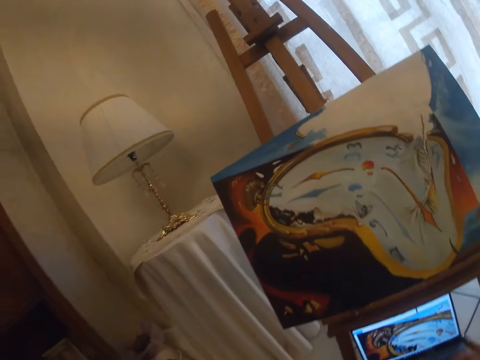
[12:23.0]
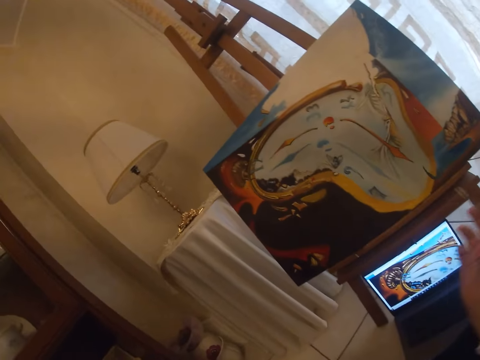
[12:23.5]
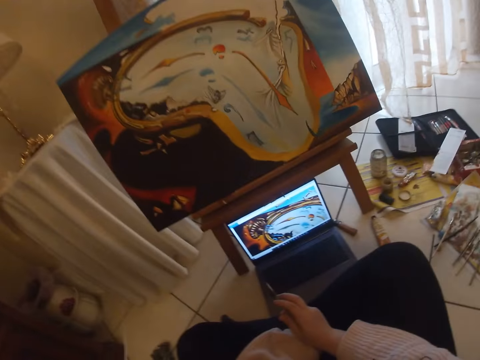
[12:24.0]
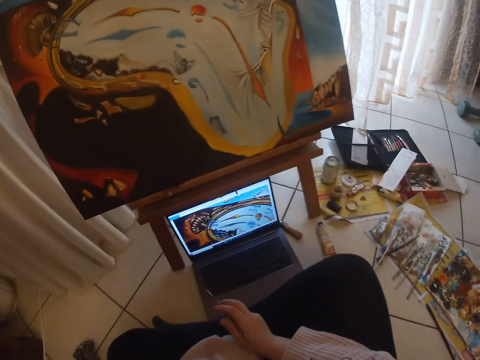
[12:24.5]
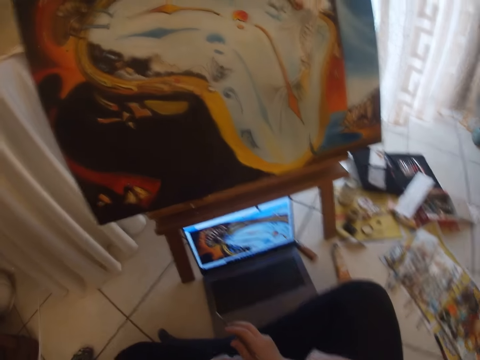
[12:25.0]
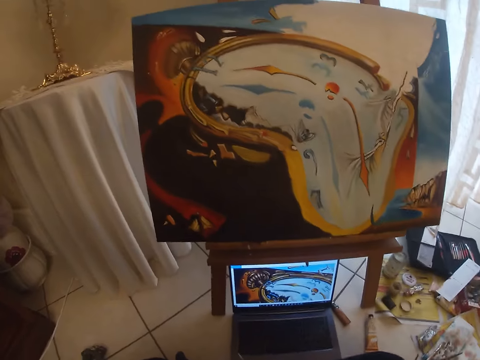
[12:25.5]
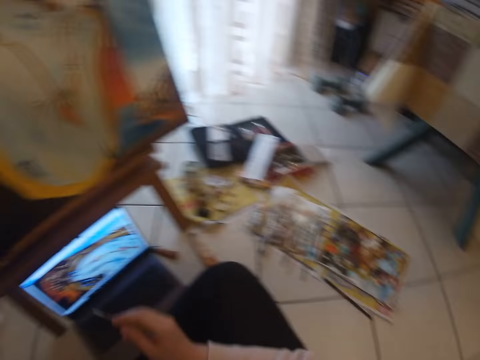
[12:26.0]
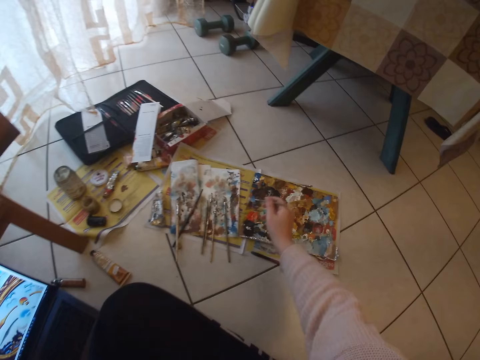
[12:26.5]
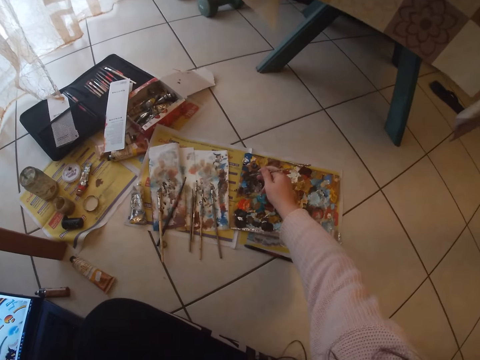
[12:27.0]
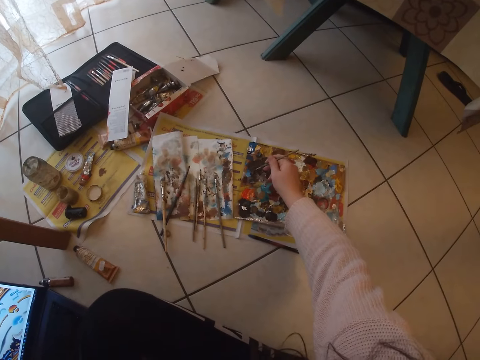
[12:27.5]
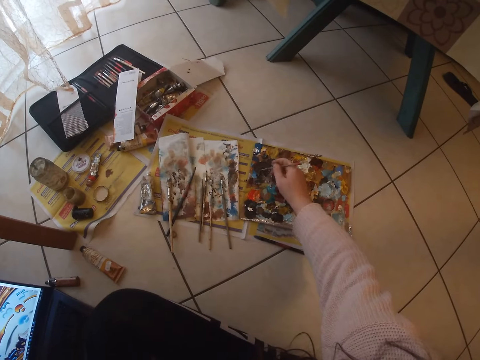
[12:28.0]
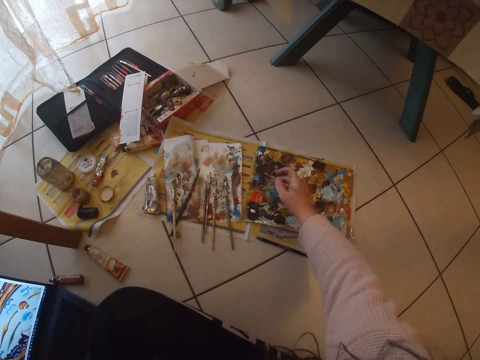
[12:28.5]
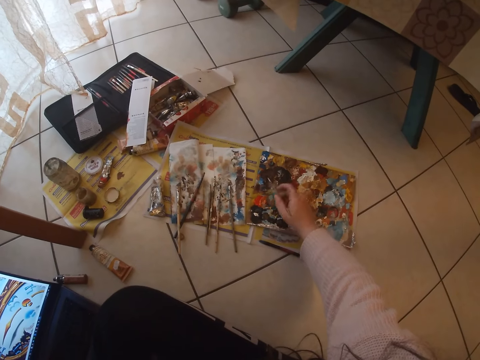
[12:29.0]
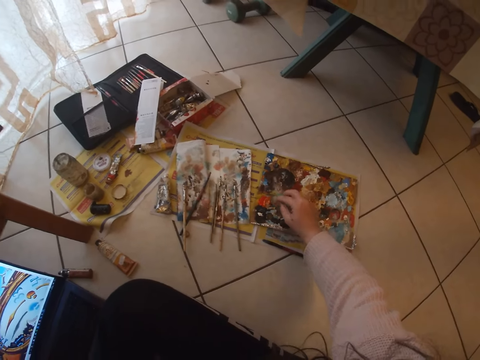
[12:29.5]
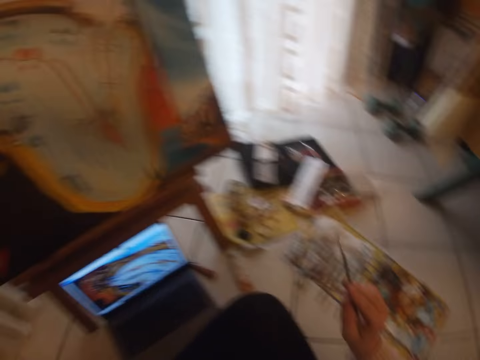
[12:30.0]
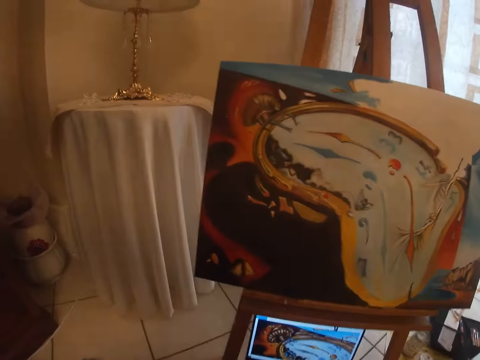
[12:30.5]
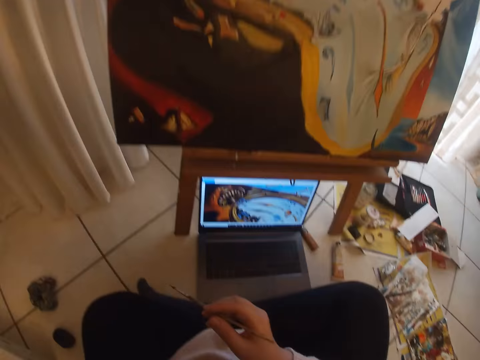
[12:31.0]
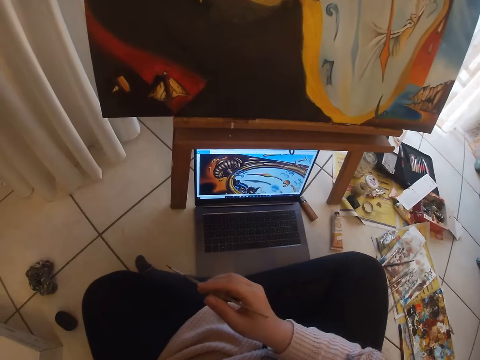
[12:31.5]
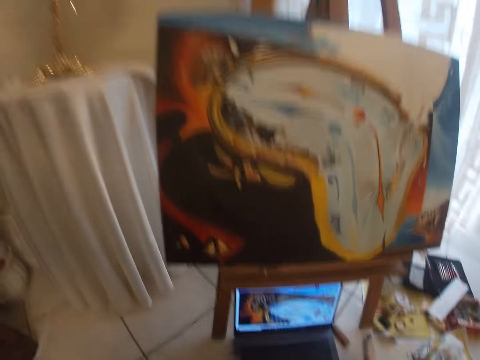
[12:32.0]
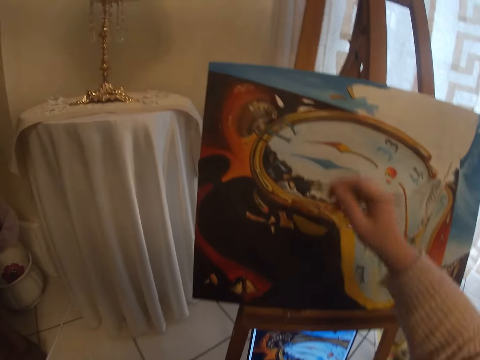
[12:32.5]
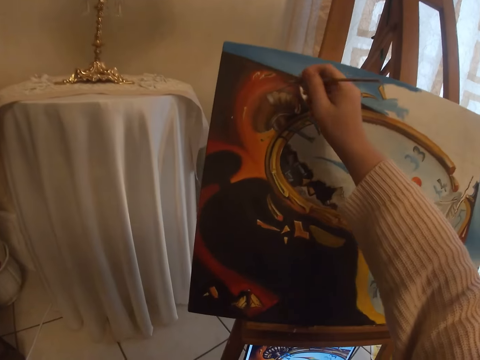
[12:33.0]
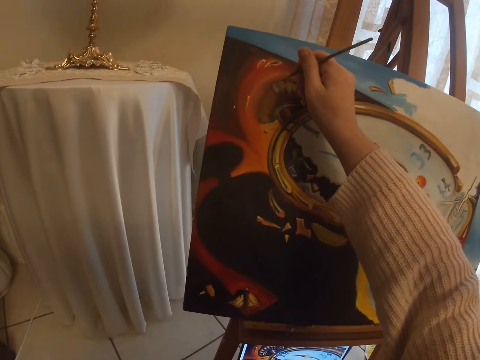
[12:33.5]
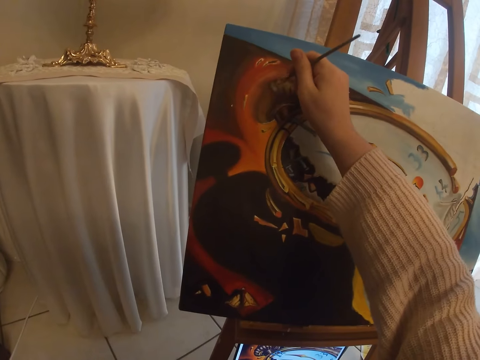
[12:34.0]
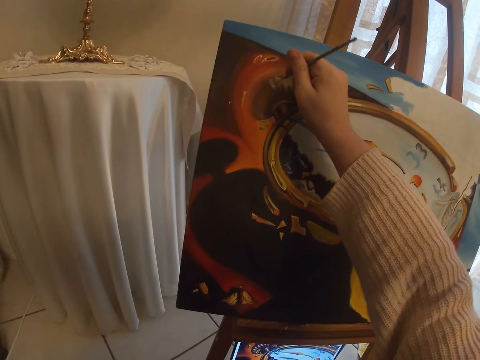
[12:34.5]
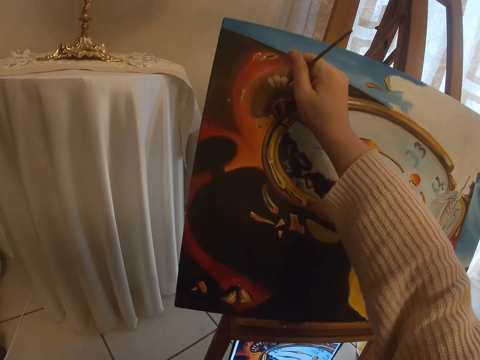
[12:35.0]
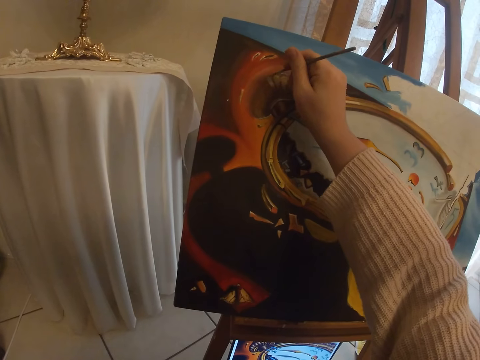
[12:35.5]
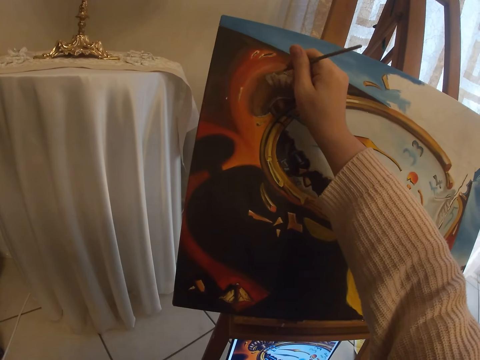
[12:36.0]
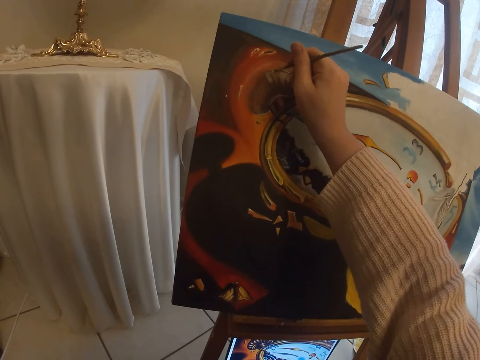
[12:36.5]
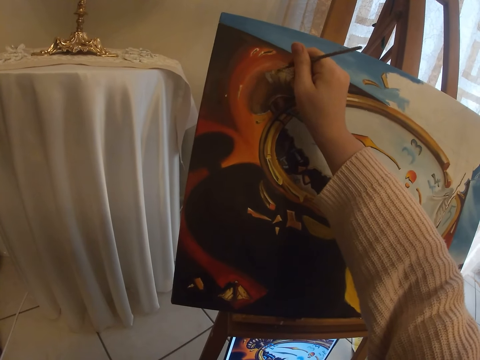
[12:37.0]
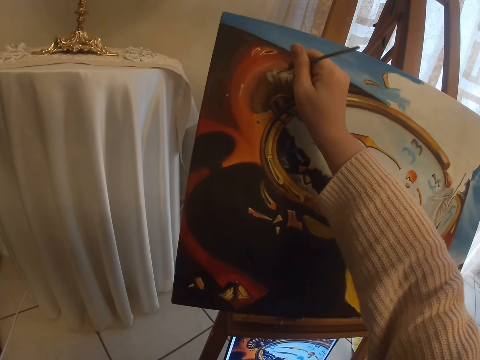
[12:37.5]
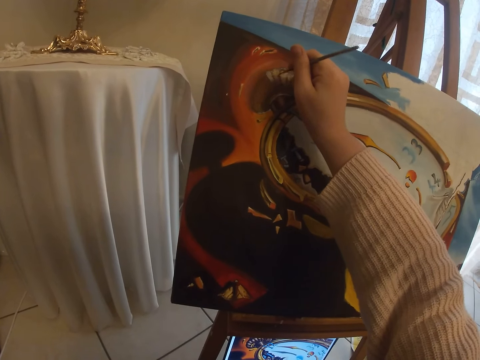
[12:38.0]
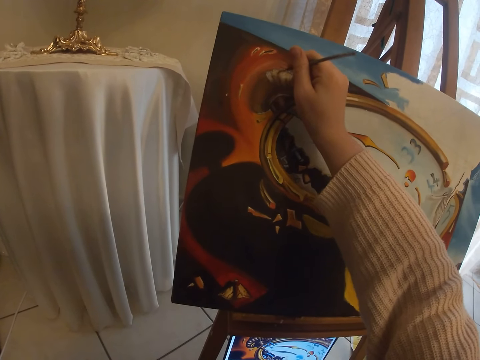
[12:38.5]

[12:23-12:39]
The camera wearer puts hands together. She checks the screen of the laptop. She picks paint from the paint board with the brush in her right hand. She checks the screen of the laptop. She paints with the brush in her right hand the art on the canvas.

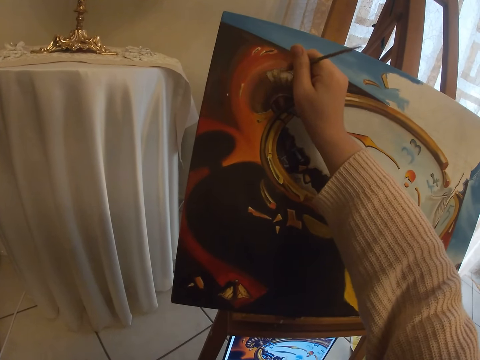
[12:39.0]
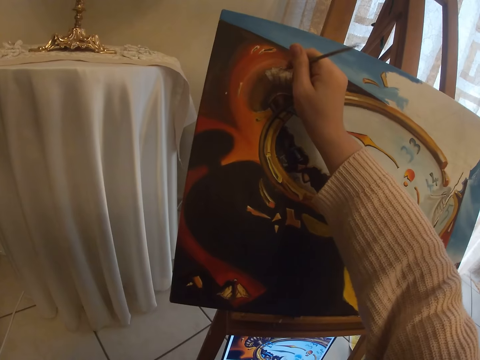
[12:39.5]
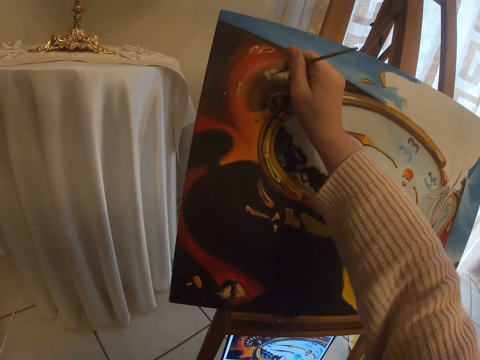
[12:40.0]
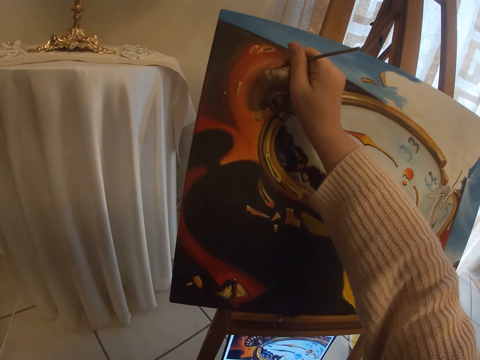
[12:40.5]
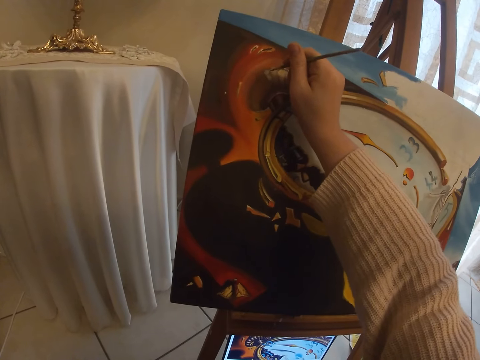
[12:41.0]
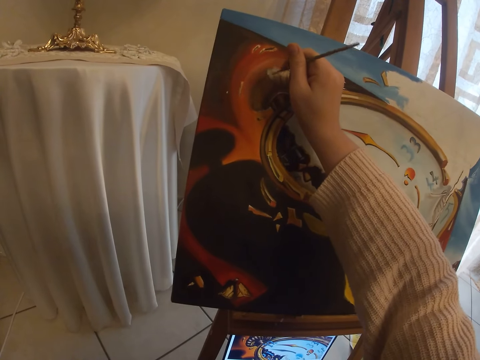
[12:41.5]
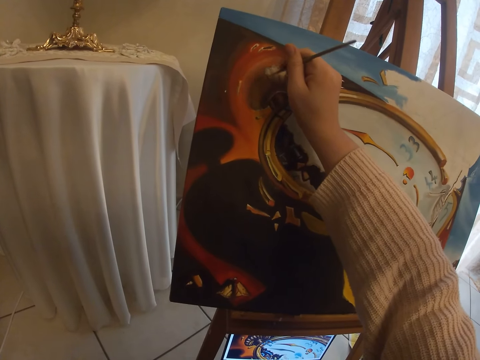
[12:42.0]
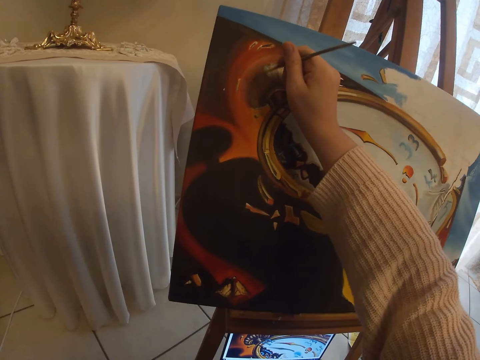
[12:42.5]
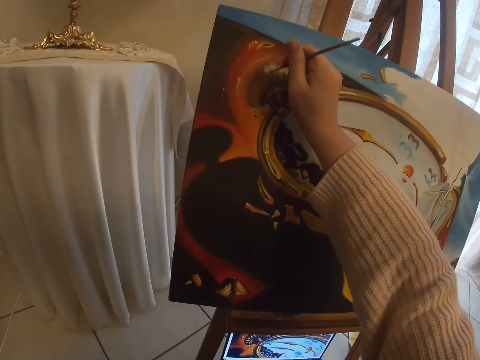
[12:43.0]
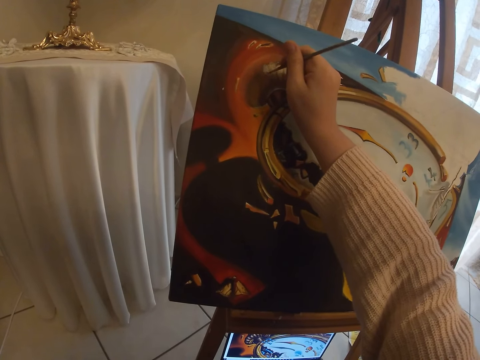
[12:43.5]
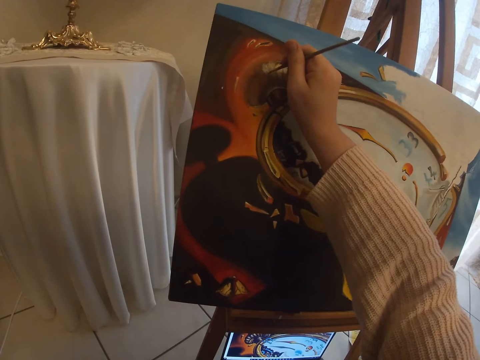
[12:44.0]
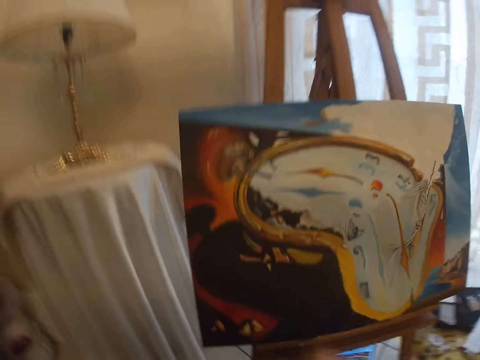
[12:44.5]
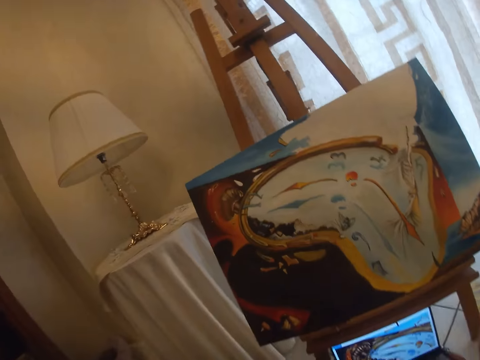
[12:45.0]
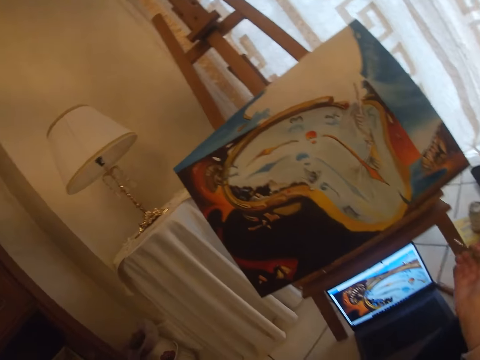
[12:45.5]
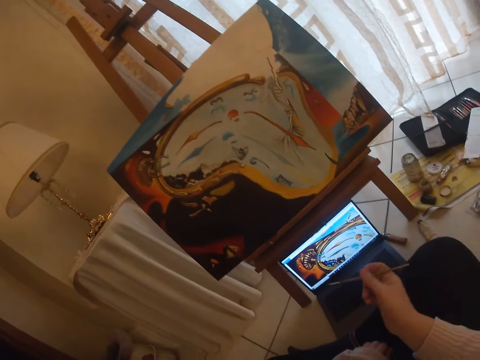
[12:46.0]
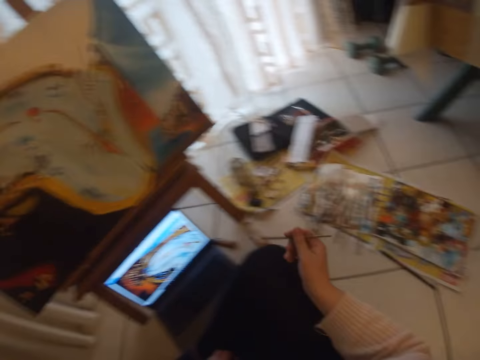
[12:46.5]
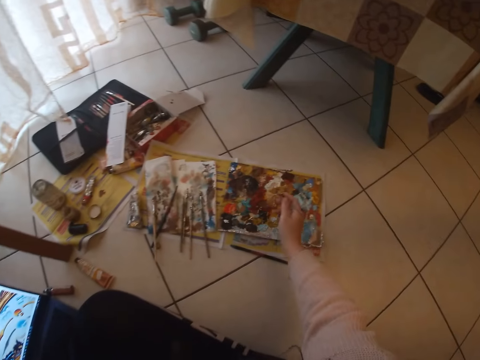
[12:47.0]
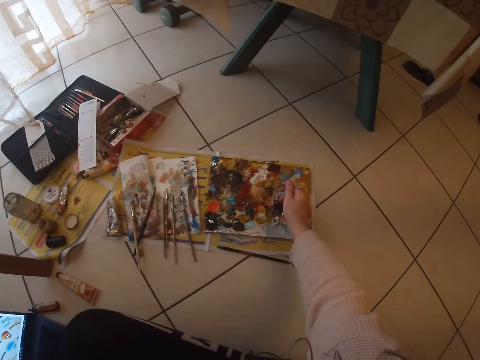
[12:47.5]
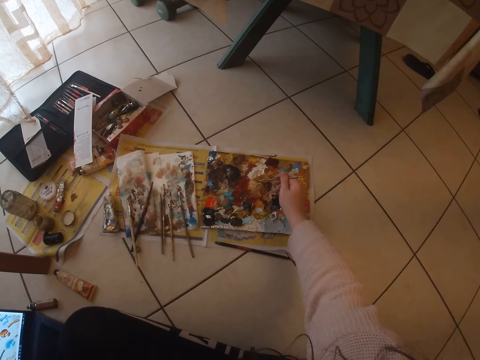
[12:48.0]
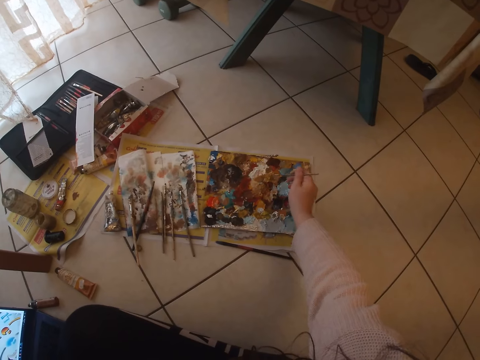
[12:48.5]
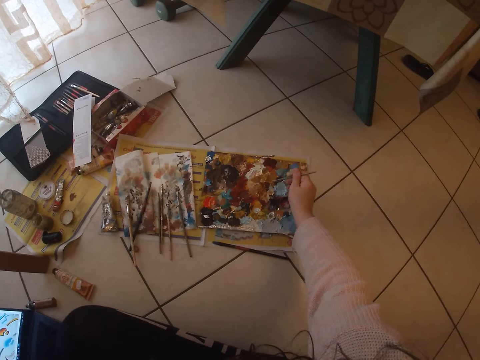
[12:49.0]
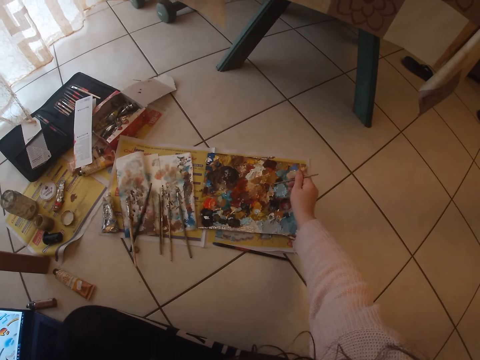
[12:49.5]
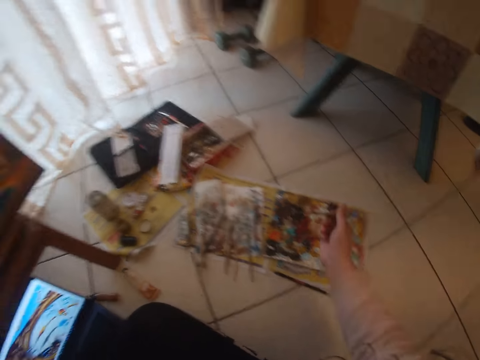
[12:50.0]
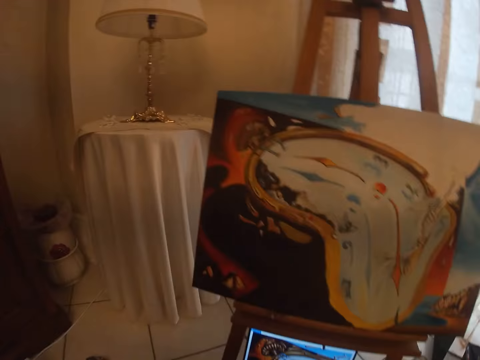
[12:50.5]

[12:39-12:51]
The camera wearer gestures at the screen of the laptop. She picks another colour of paint from the paint board with the brush in her right hand.
